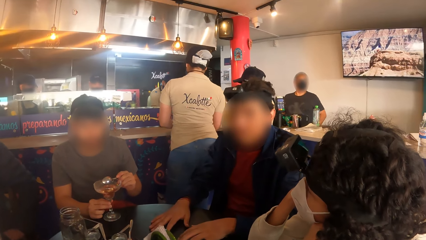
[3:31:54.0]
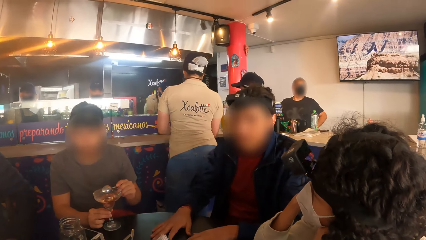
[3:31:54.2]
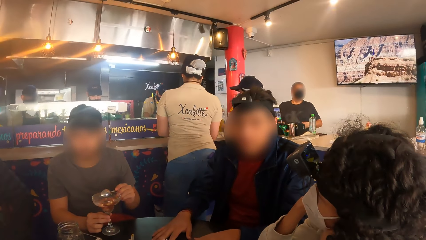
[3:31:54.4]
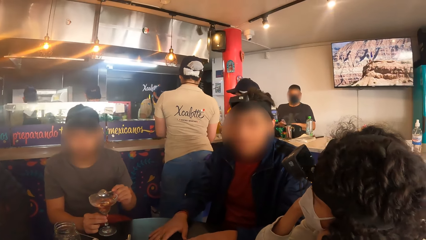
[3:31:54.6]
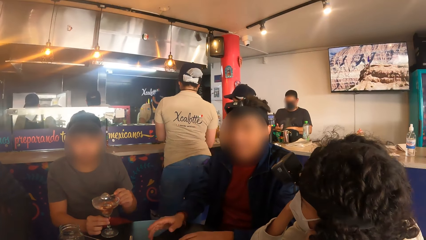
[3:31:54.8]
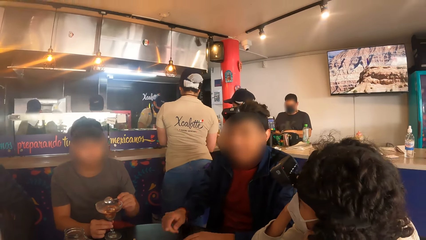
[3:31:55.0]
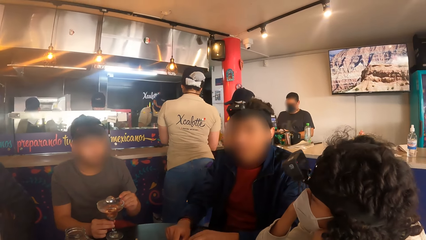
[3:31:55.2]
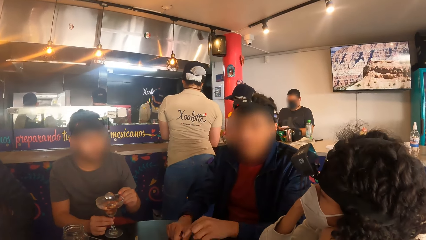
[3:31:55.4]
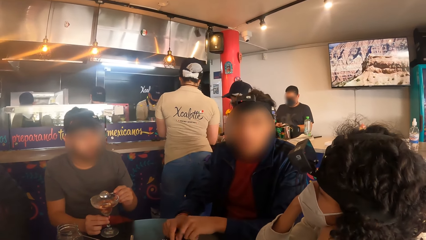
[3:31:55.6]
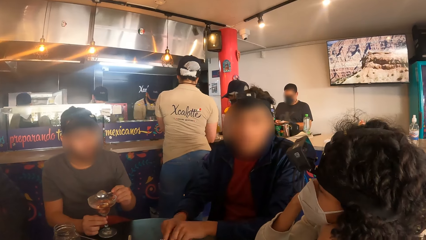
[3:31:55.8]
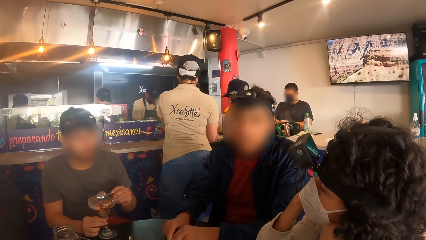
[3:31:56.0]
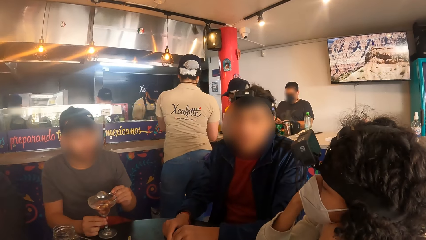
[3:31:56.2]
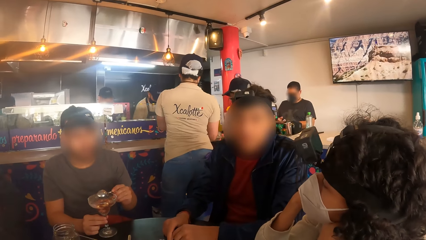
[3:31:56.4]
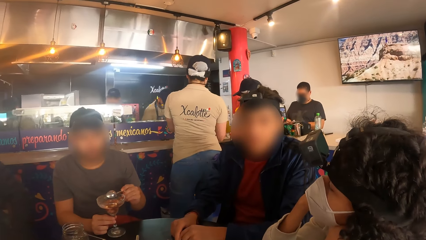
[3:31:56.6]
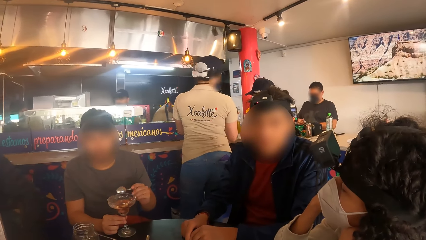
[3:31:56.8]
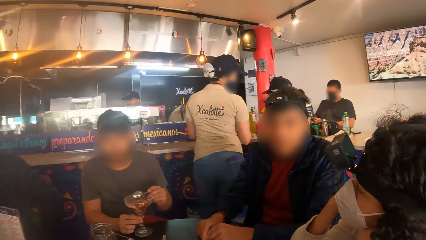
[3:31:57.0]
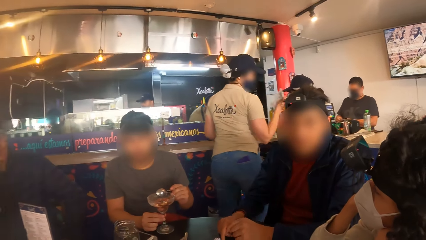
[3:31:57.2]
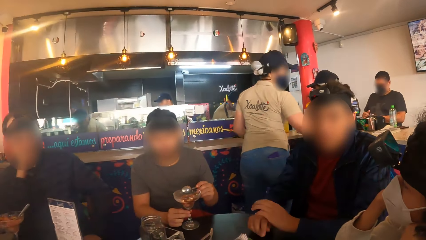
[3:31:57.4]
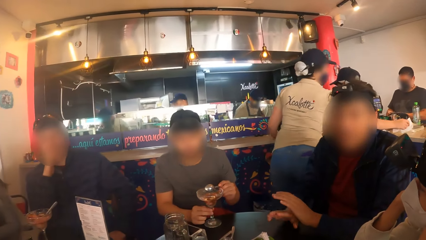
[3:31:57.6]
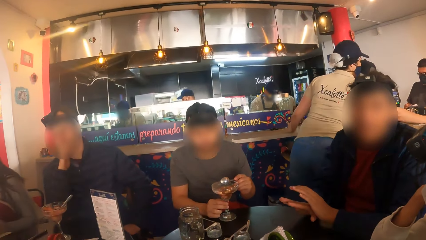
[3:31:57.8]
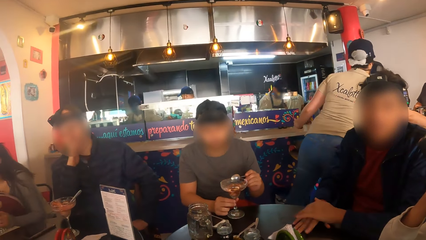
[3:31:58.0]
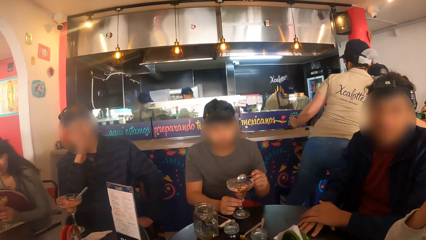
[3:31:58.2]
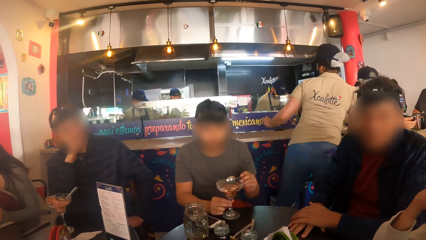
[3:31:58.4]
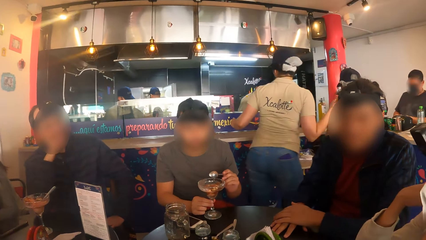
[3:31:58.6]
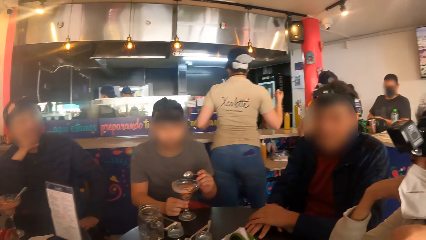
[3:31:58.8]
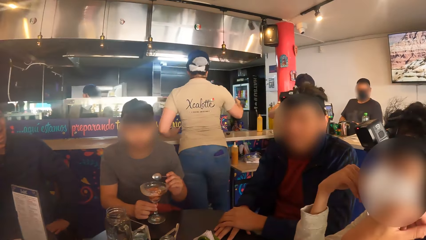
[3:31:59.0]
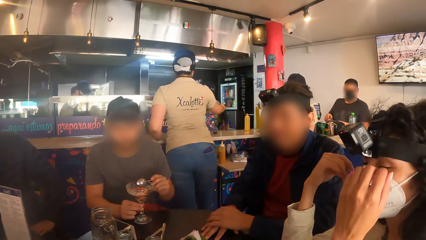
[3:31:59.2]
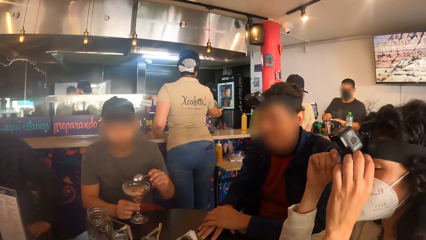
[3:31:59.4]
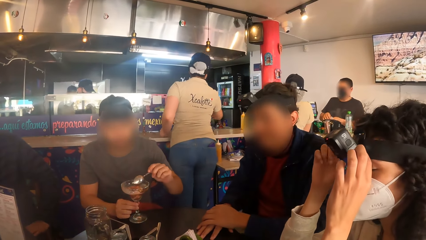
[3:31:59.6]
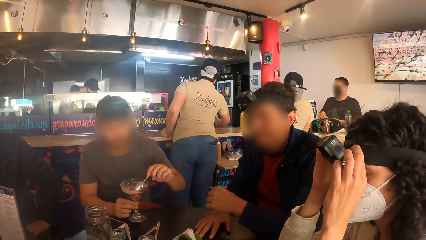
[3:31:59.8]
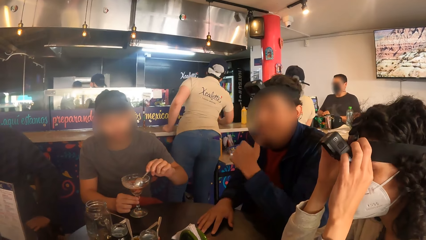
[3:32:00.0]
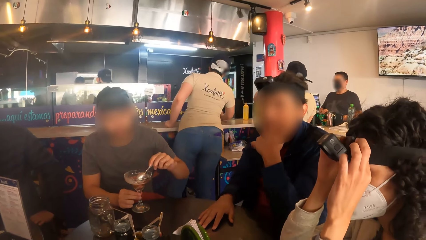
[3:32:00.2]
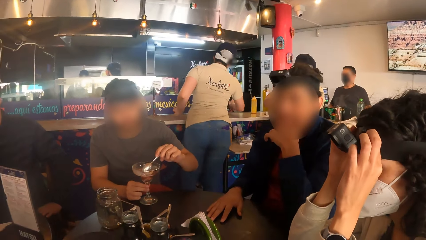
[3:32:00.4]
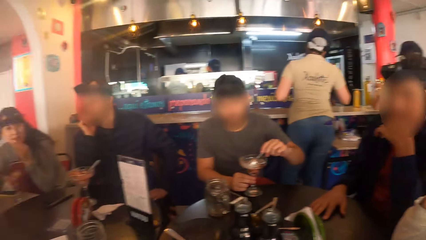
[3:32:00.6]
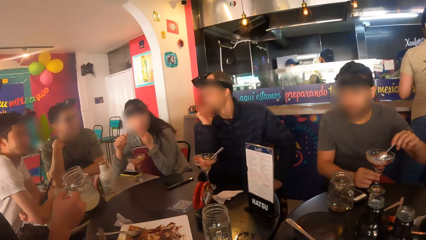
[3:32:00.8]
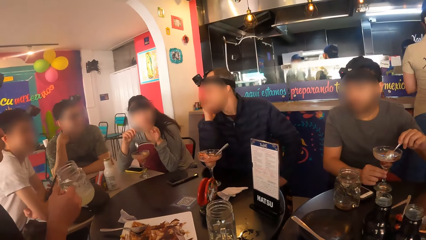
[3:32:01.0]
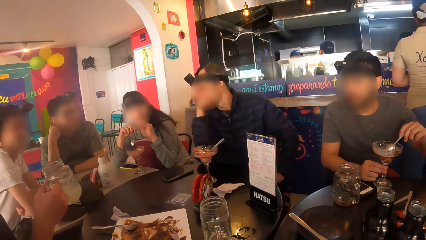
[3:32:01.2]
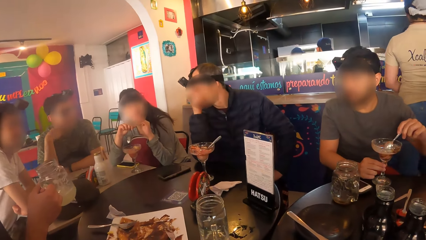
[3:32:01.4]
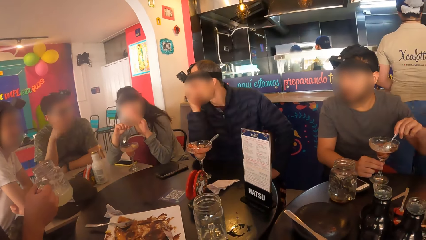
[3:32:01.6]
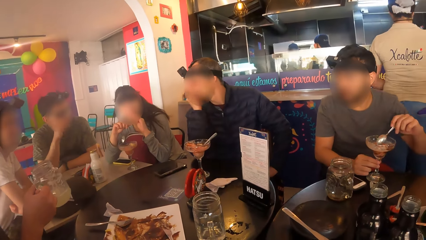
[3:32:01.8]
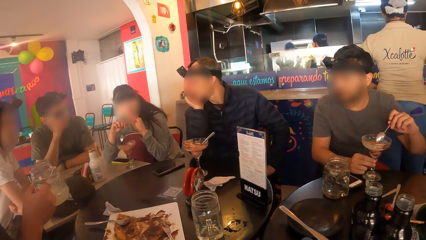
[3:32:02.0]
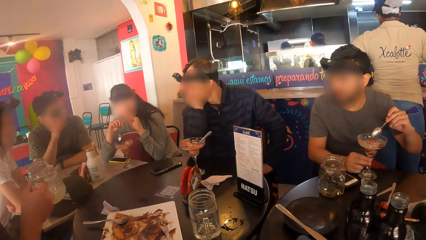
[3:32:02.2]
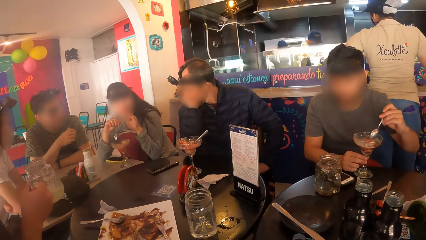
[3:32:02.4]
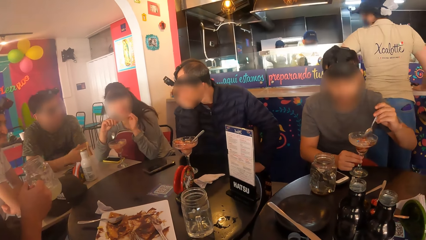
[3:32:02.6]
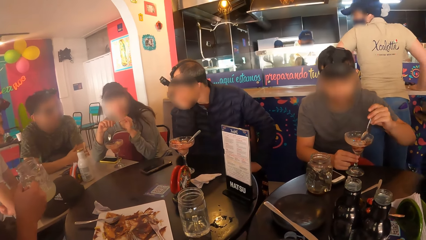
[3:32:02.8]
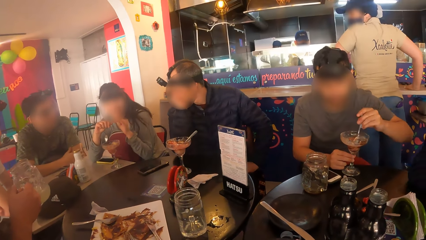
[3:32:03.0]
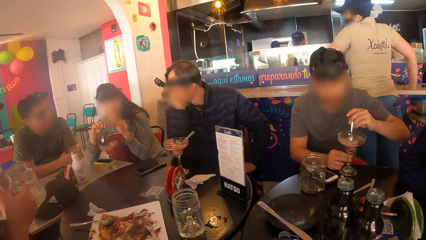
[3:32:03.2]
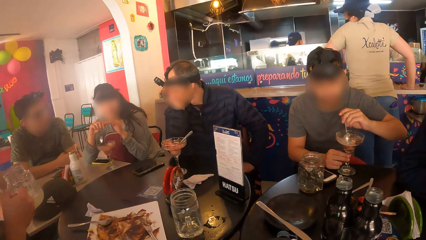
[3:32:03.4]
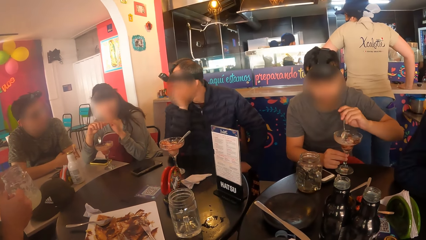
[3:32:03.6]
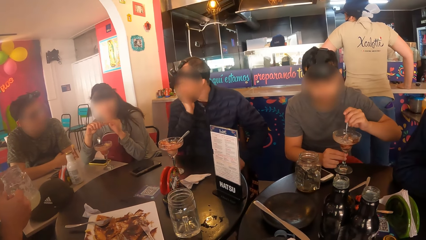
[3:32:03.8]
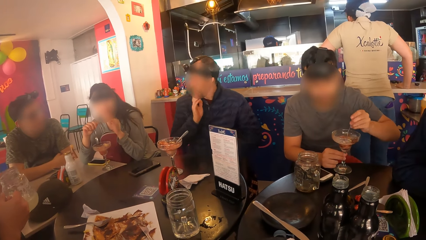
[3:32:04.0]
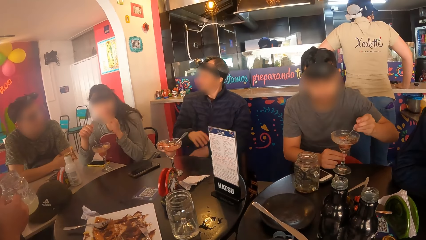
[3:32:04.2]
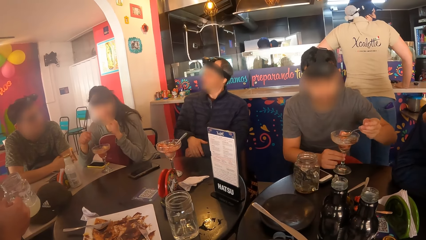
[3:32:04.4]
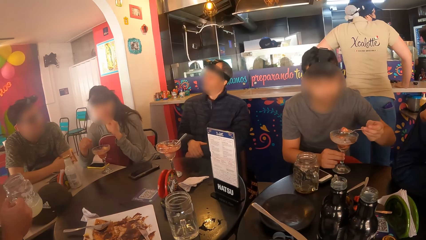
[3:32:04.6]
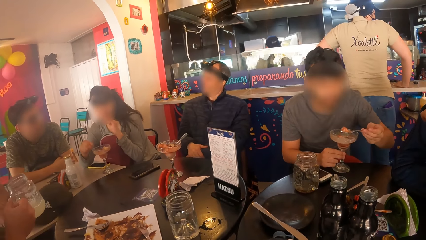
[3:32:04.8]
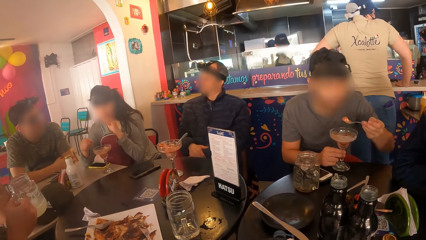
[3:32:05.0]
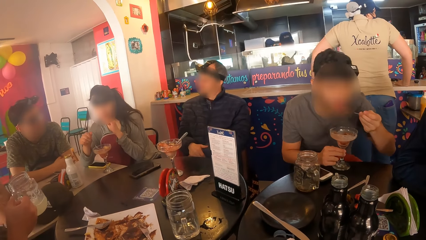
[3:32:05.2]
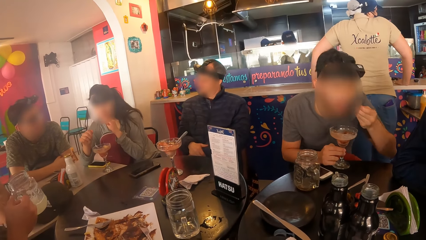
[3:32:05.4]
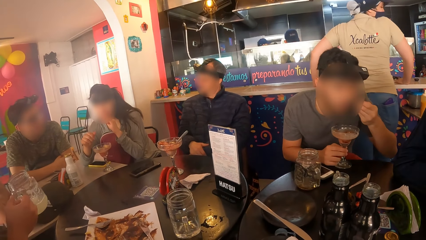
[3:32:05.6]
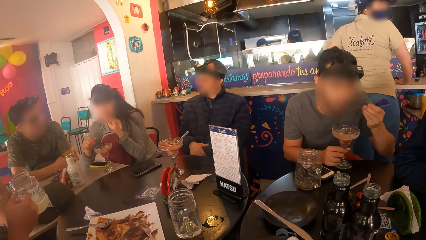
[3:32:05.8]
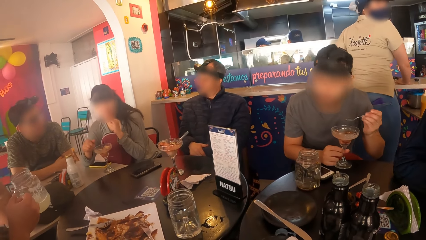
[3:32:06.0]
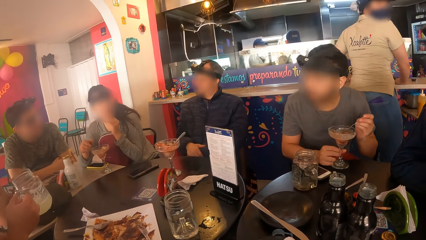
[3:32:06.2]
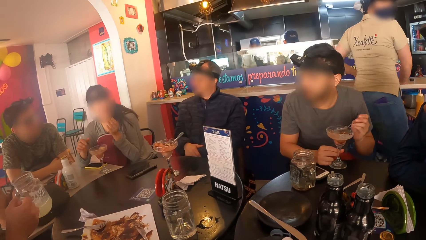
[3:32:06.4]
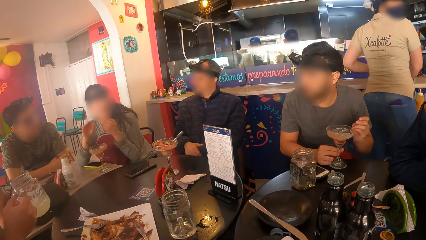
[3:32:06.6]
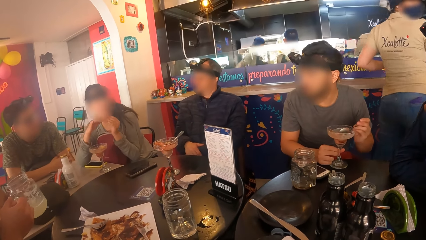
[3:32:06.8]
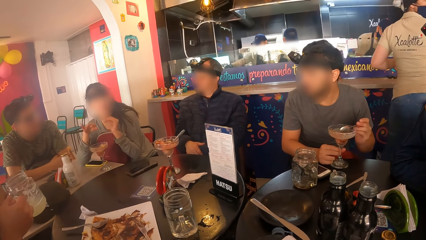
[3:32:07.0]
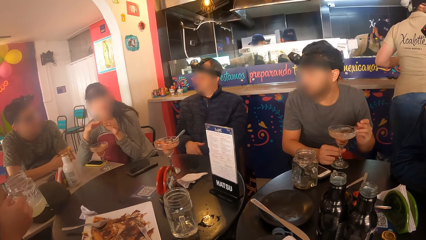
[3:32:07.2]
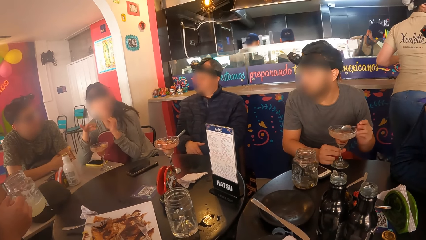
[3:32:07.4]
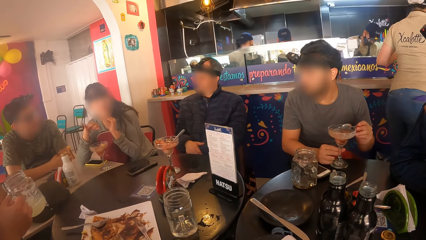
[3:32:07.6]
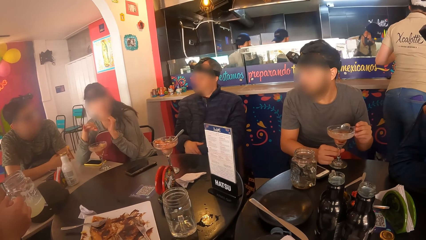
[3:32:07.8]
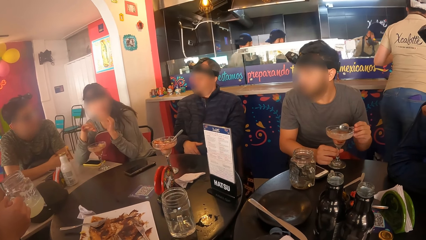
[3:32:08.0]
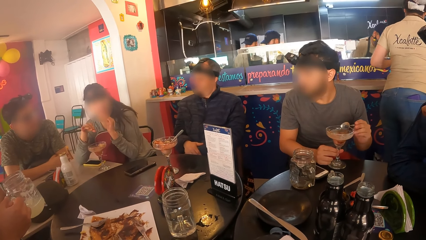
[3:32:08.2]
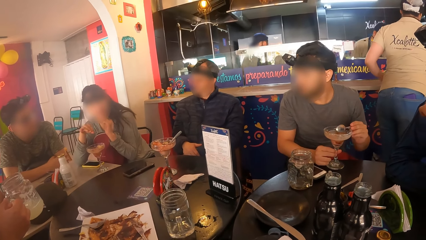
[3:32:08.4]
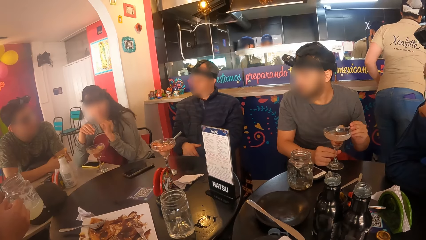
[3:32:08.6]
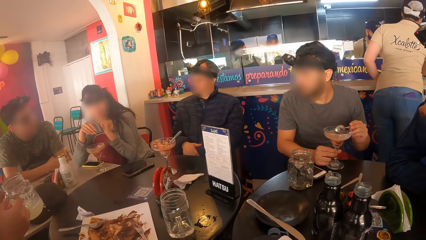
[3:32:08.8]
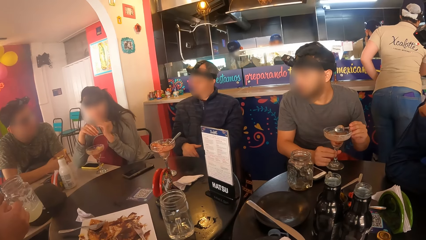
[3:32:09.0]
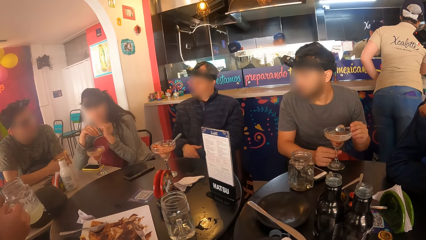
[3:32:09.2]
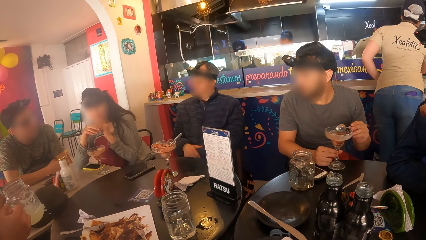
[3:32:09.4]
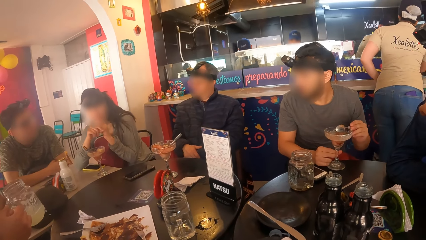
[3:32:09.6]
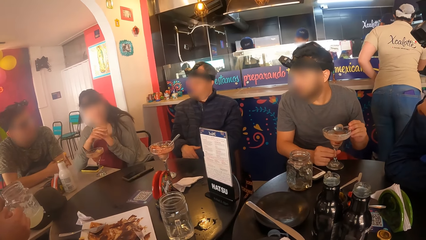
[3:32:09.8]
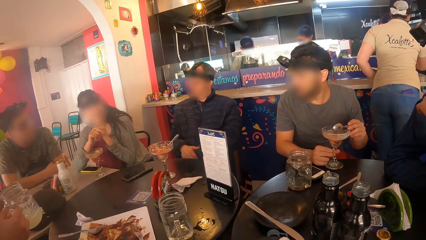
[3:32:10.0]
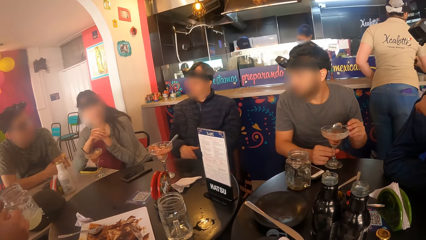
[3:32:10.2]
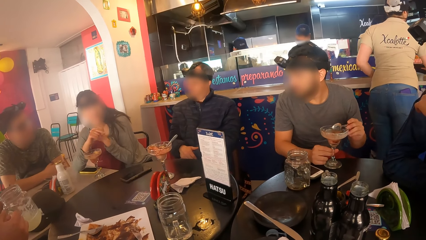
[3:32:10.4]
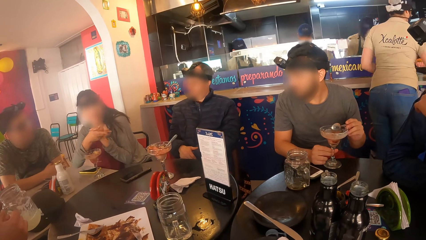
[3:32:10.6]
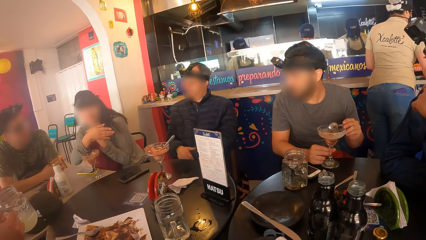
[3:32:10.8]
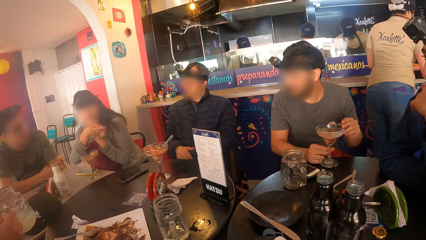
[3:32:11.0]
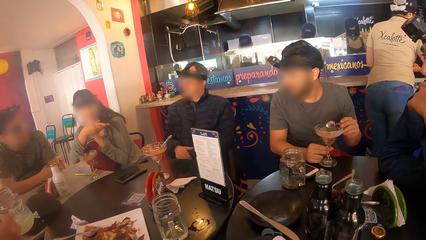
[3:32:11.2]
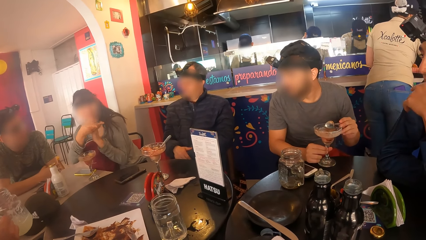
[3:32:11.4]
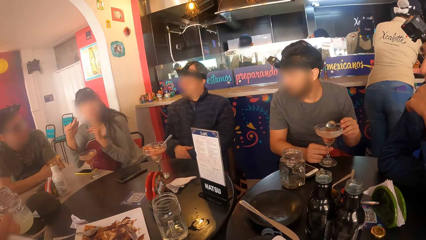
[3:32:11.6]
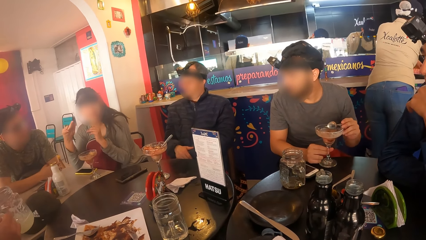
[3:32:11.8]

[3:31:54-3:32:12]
A woman adjusts a camera on her head with her hands. A man puts his left hand on his chin. The woman touches the camera. Another man rubs his right hand on his face. A third man scoops smoothie with the spoon in his left hand. The third man eats smoothie with the spoon in his left hand. Another woman drops a spoon in her right hand in a cocktail cup. She interacts with the camera wearer and her friends at a table.
